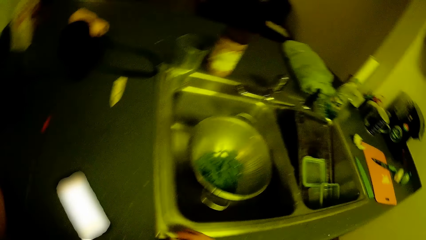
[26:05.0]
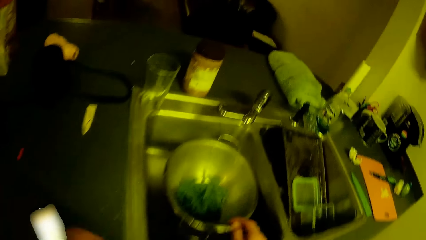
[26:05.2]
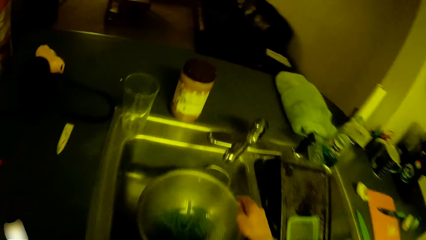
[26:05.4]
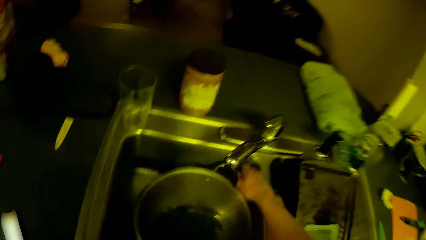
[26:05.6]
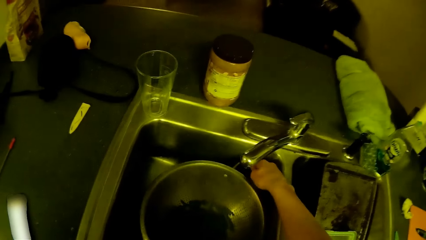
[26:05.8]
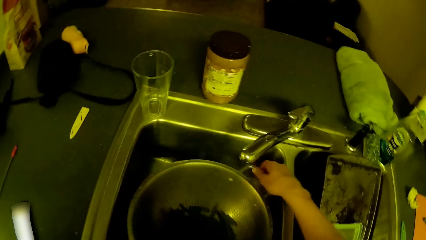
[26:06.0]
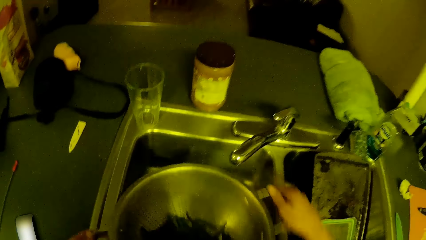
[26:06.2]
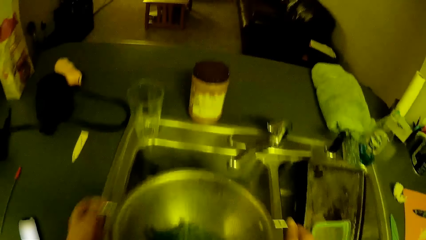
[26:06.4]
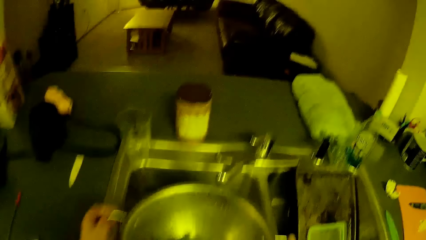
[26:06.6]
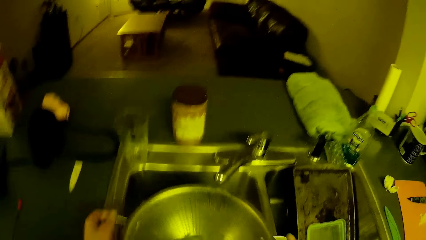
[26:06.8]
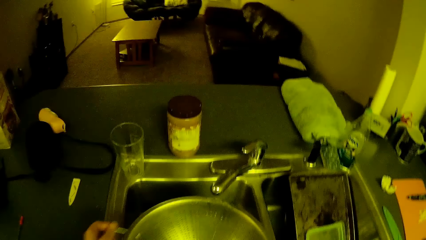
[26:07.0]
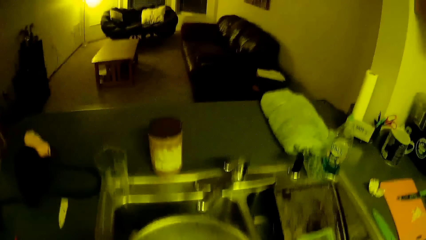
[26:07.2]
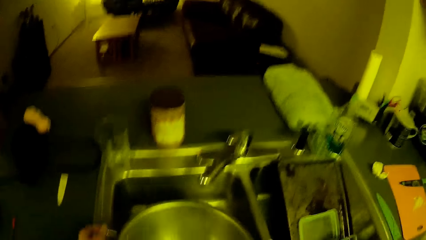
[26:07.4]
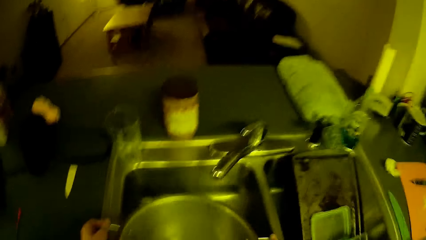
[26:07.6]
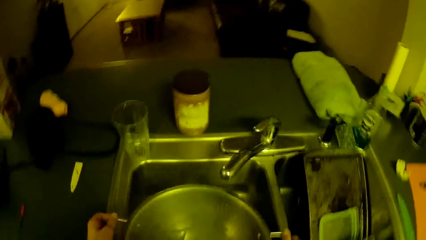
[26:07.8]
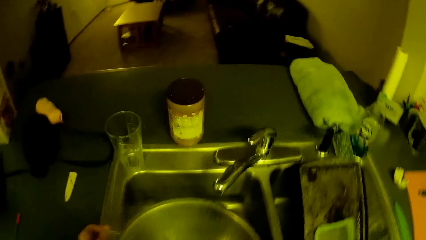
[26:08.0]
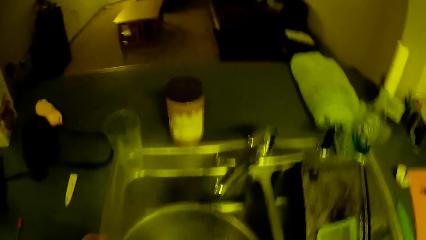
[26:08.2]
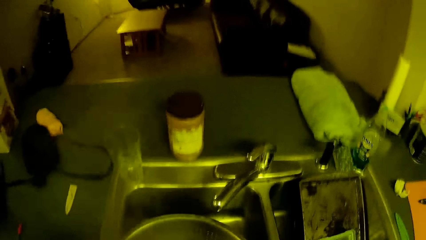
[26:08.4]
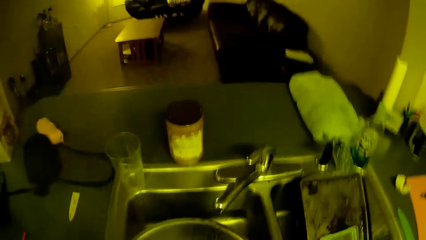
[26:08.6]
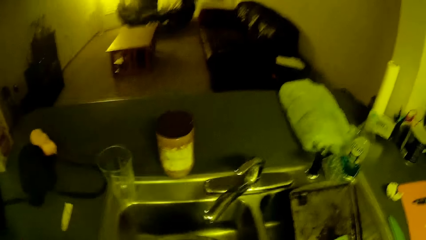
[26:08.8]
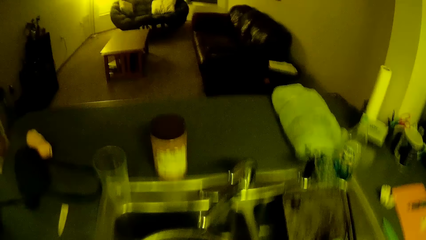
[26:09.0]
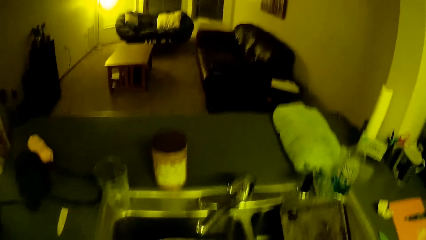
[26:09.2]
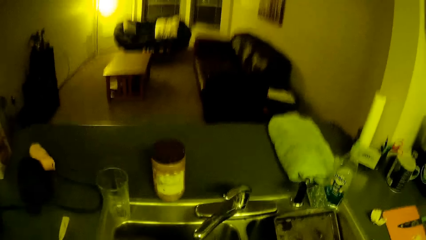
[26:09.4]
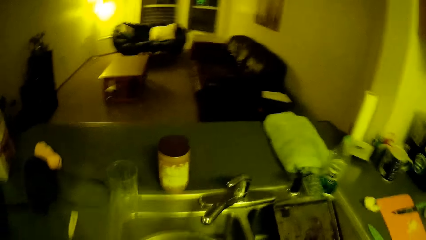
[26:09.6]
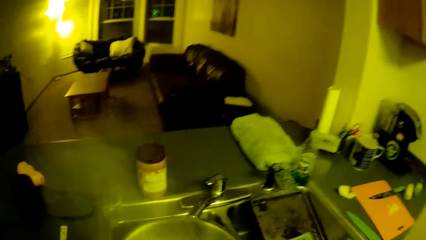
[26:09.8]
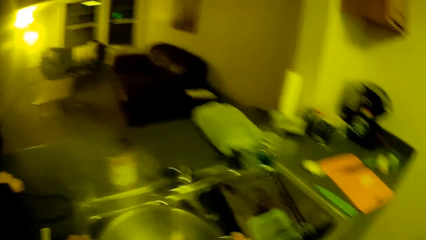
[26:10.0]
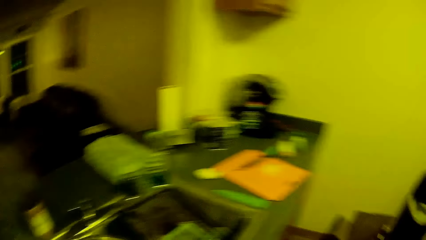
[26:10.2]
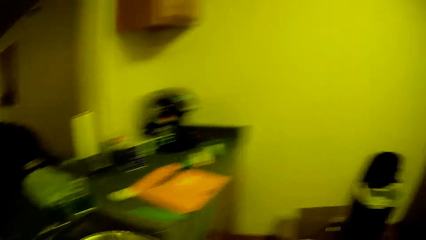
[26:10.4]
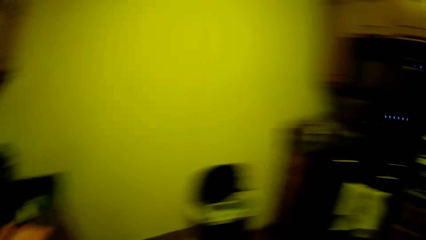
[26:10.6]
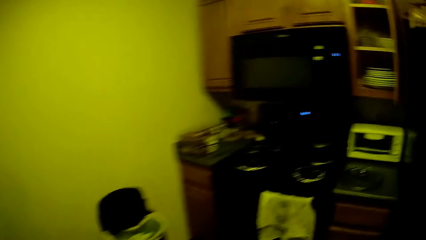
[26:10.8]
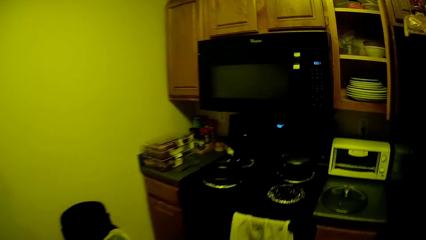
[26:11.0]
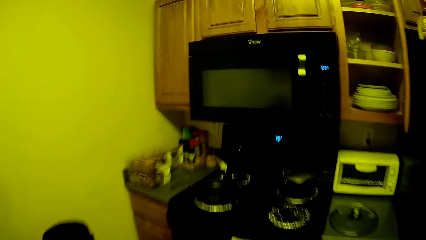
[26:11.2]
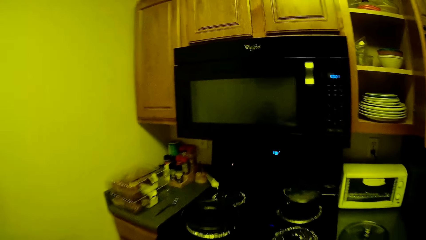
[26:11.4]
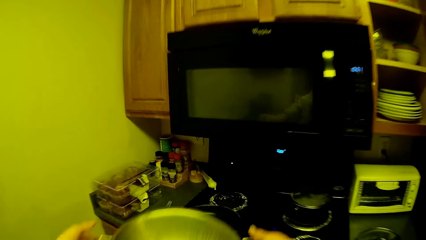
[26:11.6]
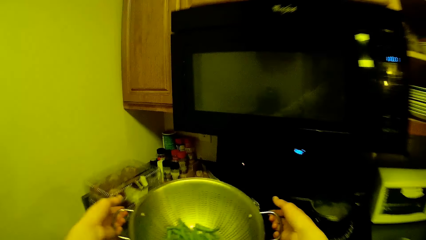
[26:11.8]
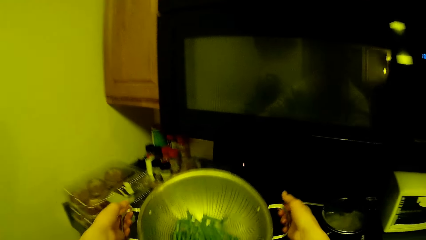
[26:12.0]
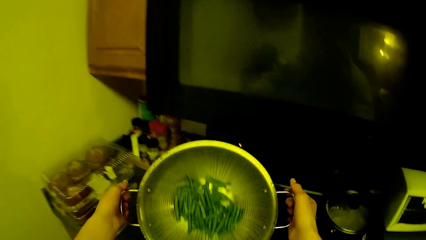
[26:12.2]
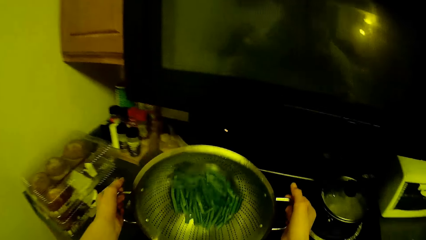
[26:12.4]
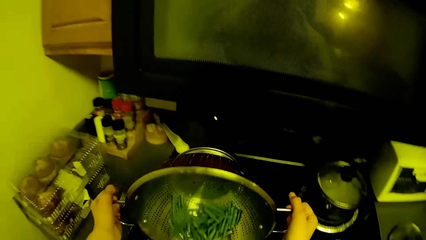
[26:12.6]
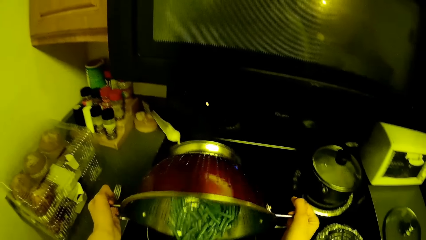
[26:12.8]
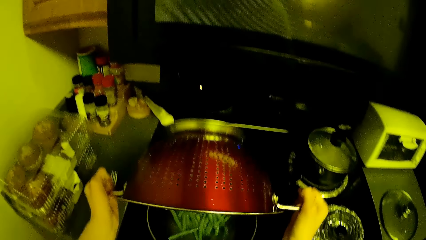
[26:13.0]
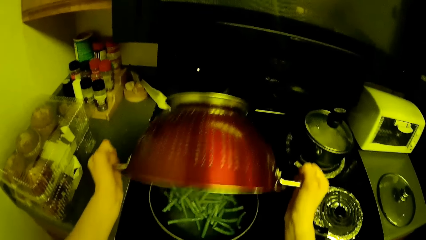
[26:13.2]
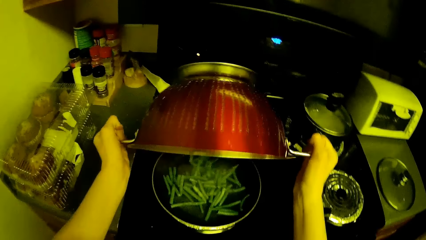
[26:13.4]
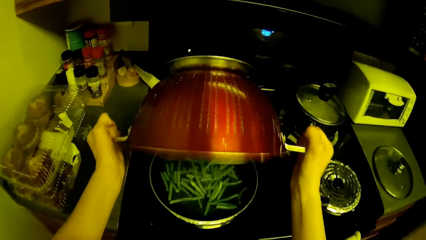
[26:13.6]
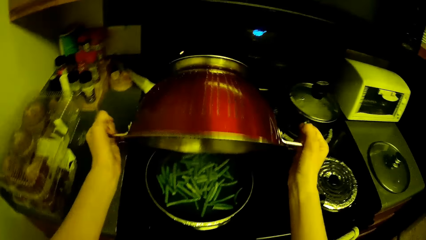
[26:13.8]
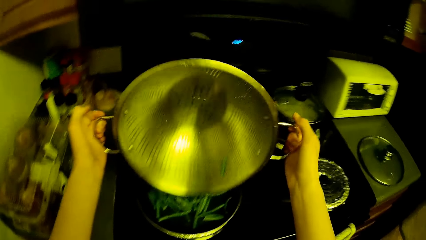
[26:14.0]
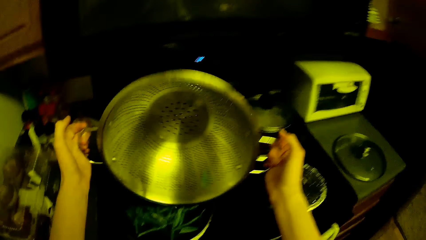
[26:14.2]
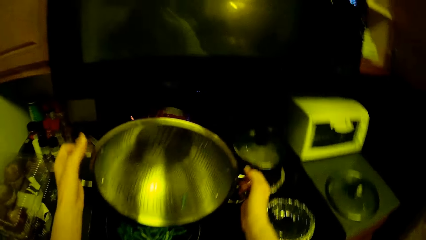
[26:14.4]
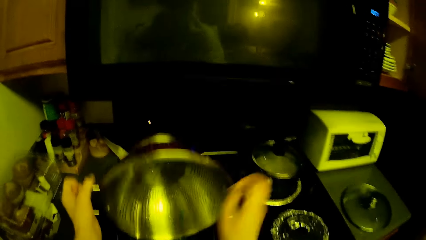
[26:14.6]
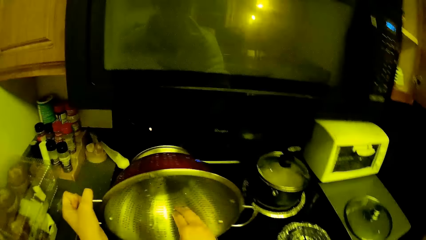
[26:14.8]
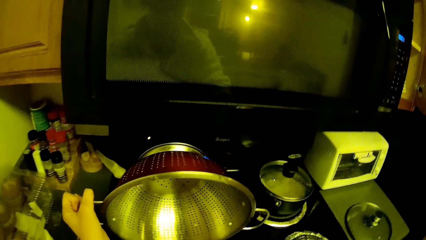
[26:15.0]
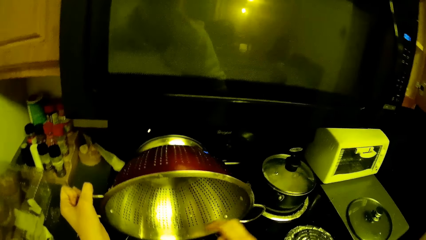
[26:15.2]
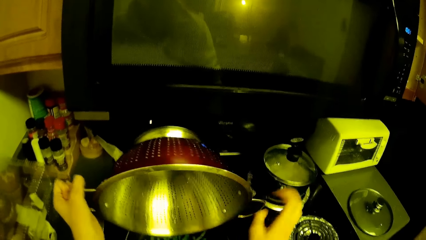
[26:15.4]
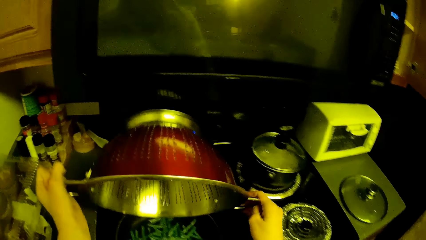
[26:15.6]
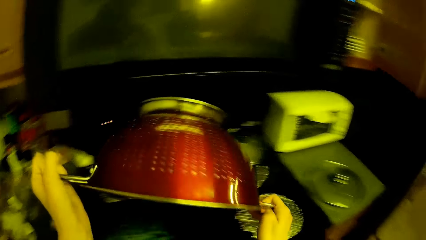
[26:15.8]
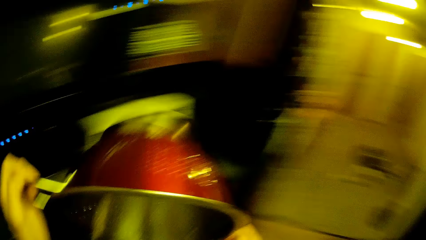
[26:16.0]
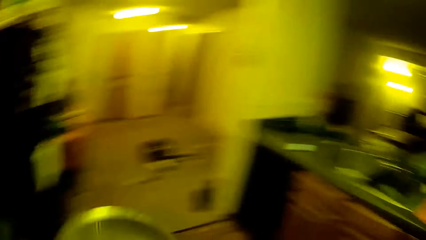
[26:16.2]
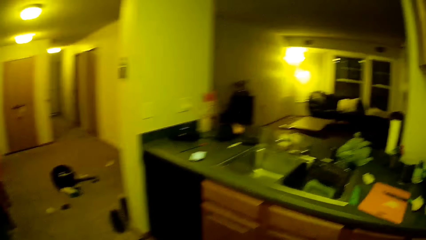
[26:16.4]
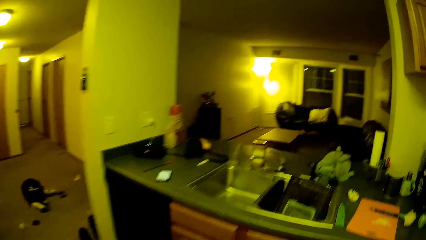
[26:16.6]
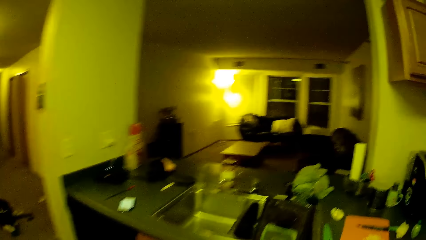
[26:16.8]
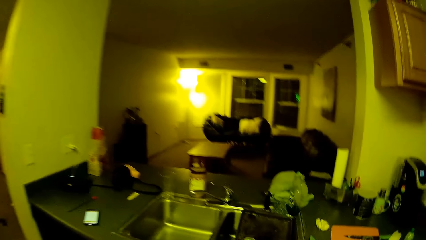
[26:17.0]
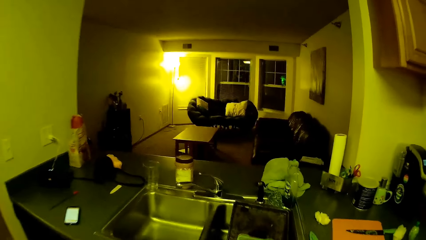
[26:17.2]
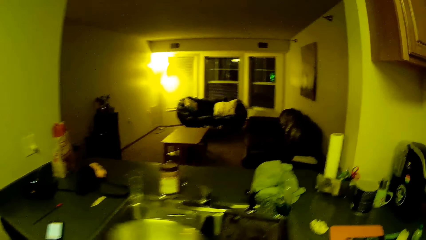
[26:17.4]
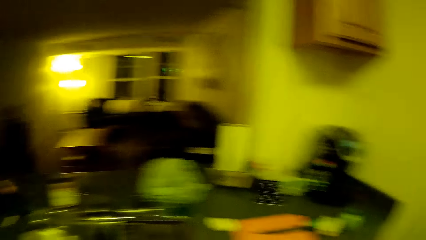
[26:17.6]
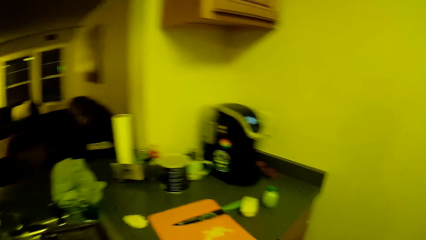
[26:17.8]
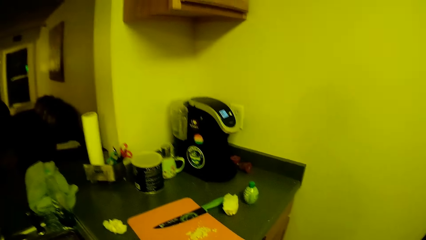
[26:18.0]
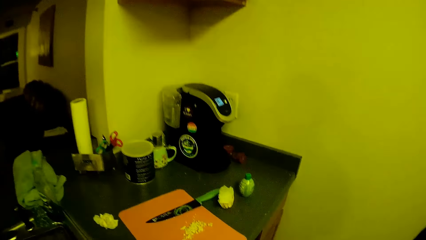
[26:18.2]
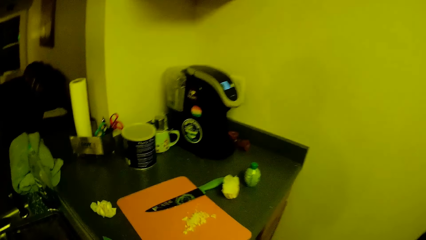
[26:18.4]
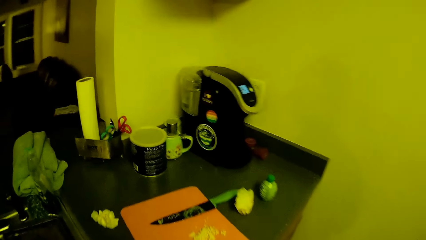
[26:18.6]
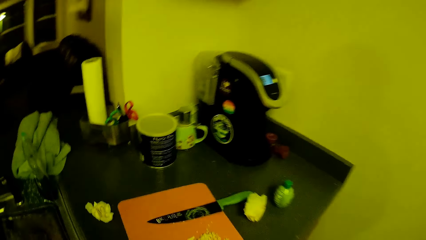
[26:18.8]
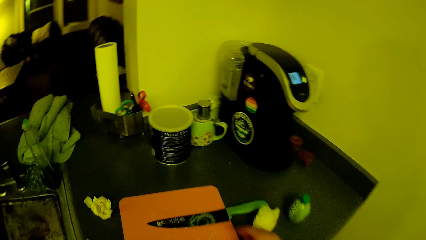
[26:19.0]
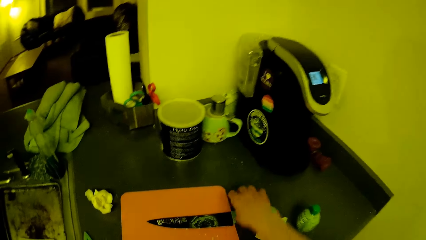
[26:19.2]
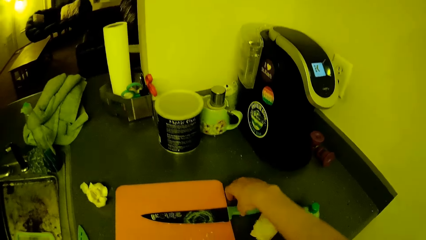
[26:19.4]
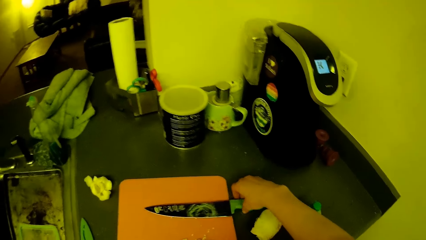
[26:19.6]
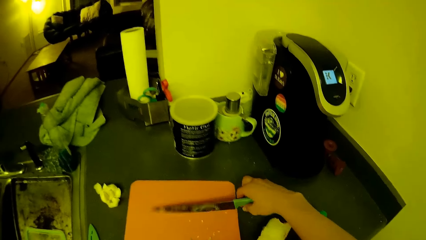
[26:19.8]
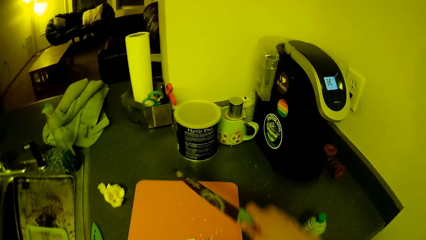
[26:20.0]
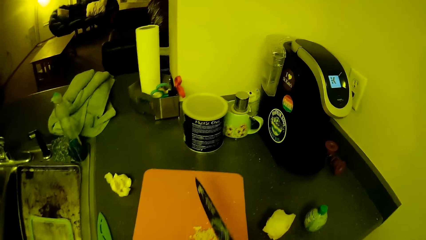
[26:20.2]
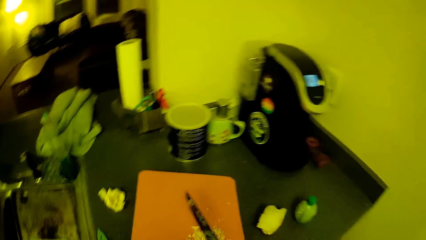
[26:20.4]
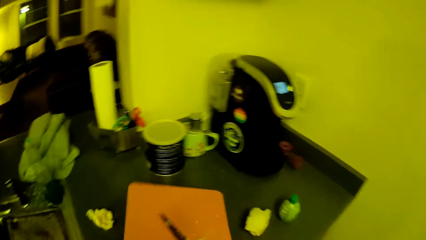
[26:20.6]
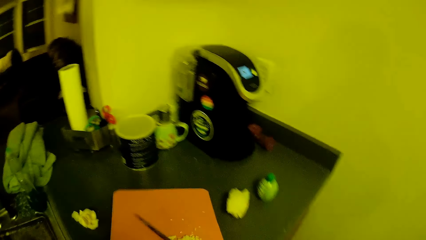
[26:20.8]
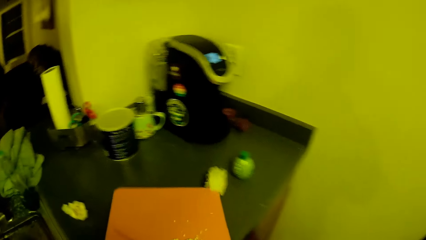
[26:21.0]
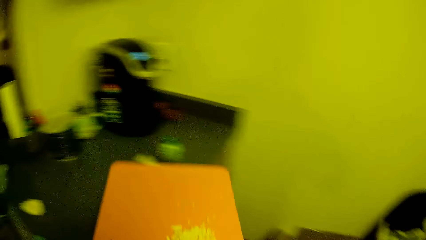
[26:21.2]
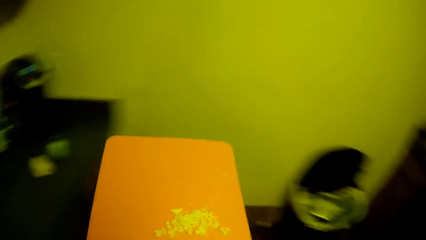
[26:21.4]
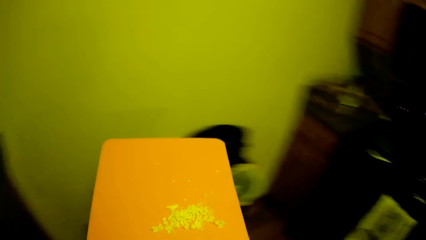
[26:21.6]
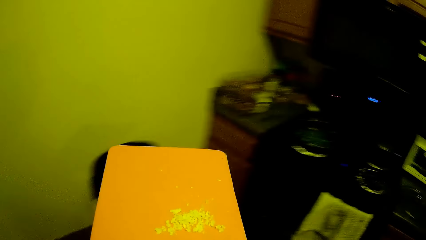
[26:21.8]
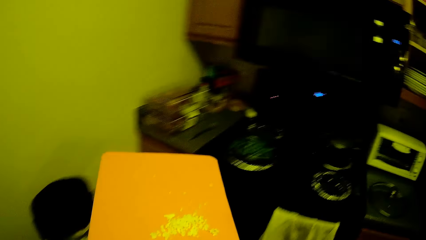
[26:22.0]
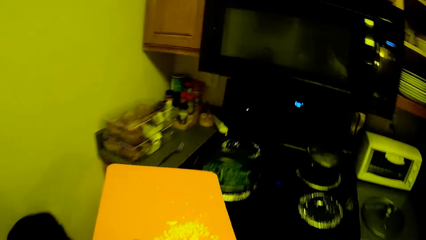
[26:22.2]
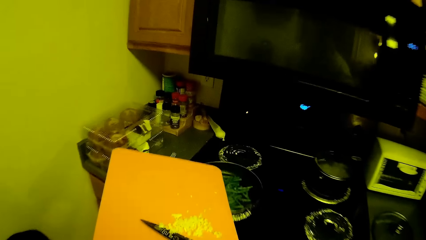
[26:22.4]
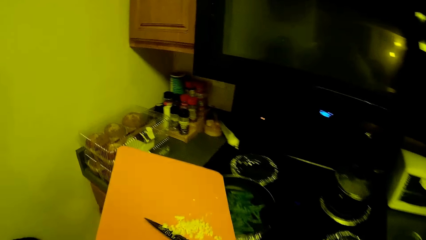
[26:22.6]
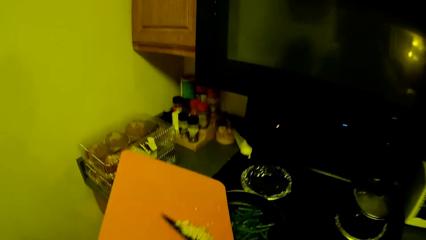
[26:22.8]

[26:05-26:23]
The camera wearer lifts the sieve or colander from the kitchen sink with both hands. She shakes the colander. She pours the vegetables from the sieve into the frying pan on the cooker. She puts the vegetables into the frying pan on the cooker with her right hand. She walks to the other side of the kitchen. She puts the sieve into the kitchen sink. She picks up the knife from the kitchen countertop with her right hand. She carries the chopping board from the kitchen countertop. She pours the garlic from the chopping board into the frying pan on the cooker with the knife.
